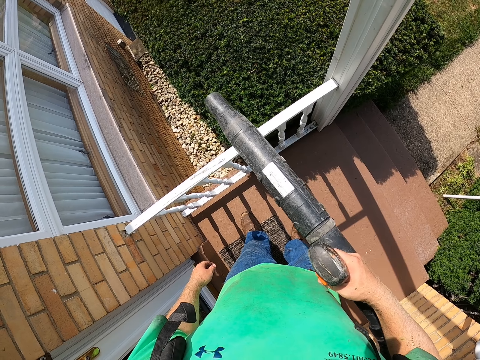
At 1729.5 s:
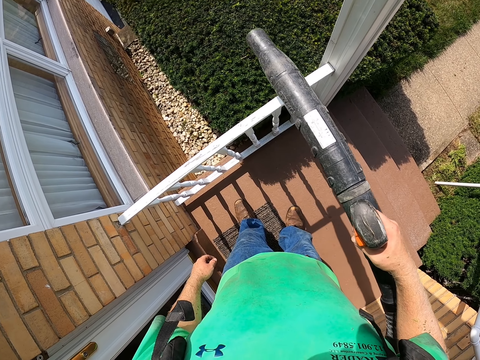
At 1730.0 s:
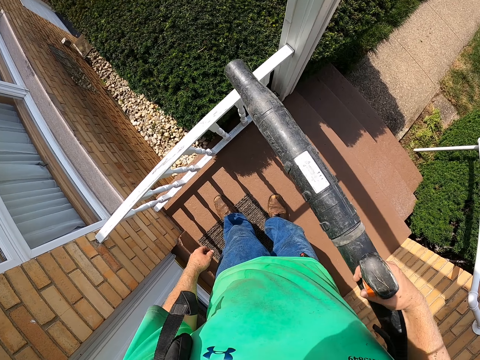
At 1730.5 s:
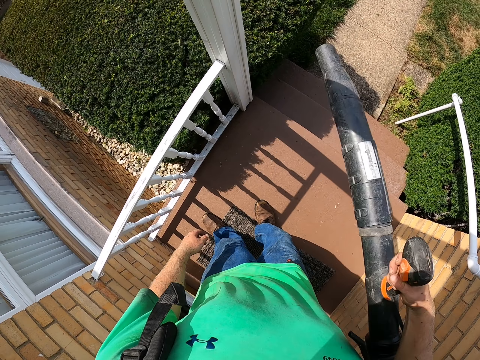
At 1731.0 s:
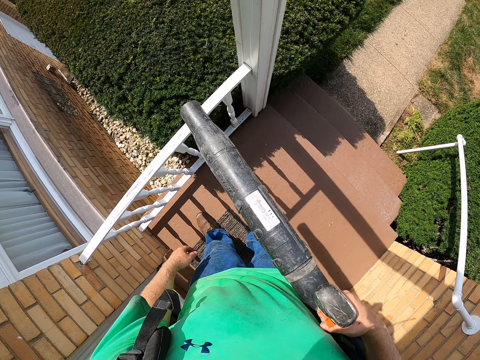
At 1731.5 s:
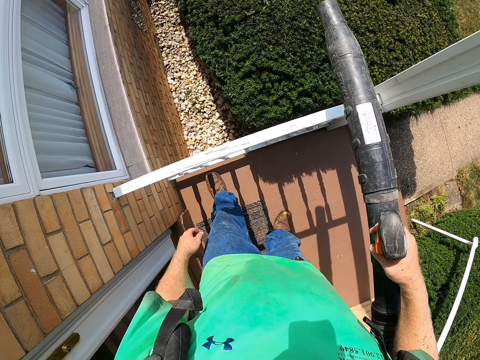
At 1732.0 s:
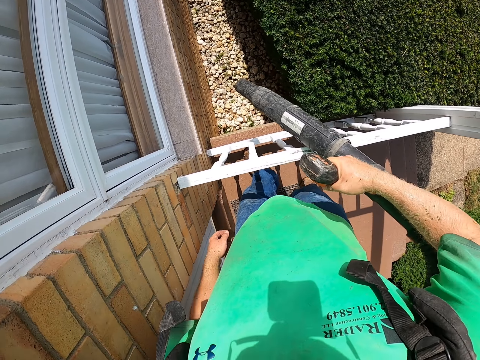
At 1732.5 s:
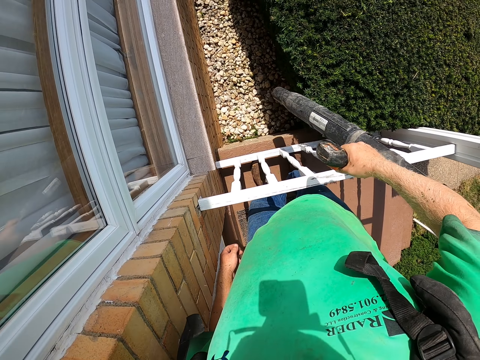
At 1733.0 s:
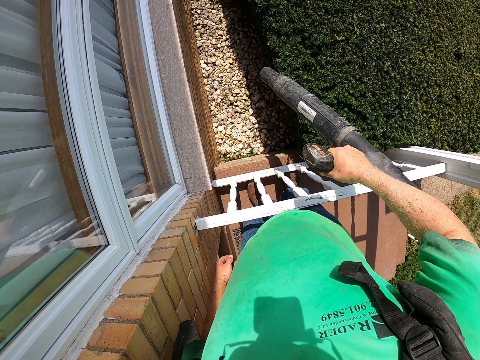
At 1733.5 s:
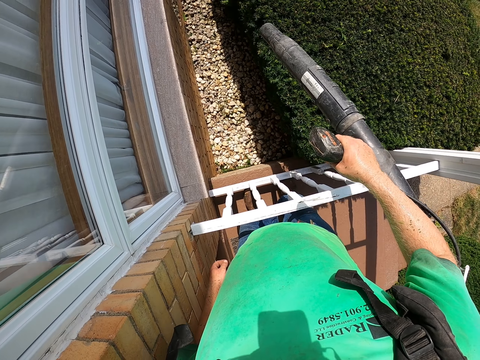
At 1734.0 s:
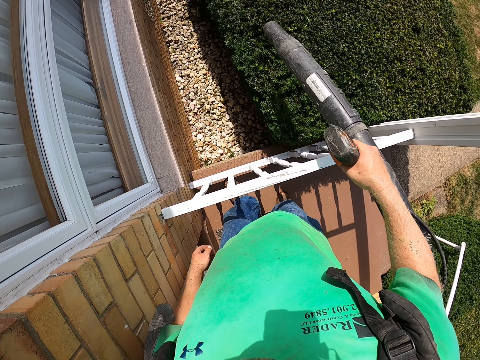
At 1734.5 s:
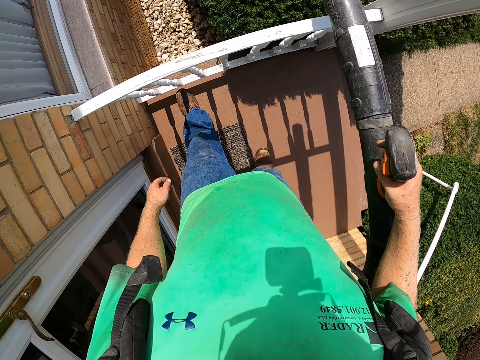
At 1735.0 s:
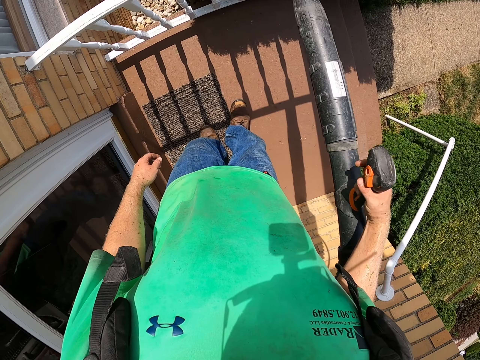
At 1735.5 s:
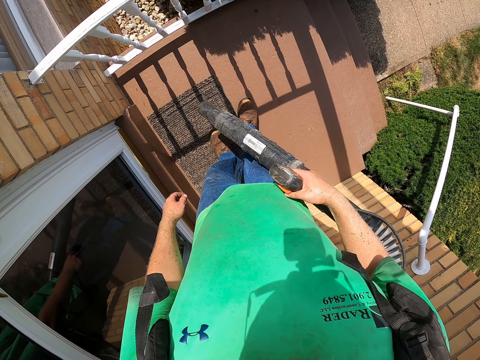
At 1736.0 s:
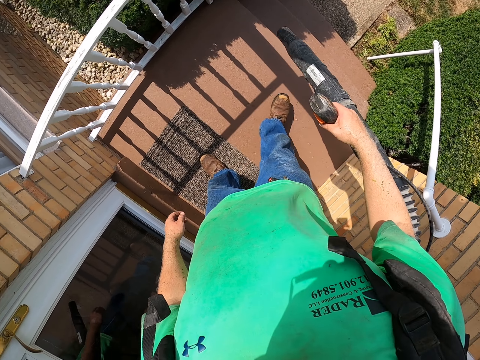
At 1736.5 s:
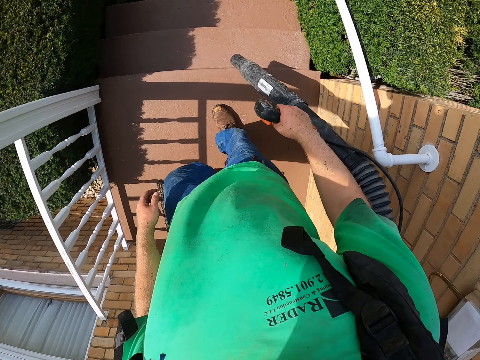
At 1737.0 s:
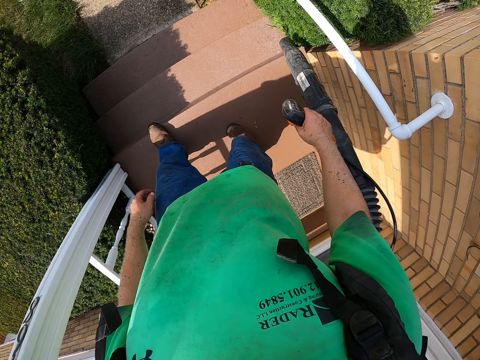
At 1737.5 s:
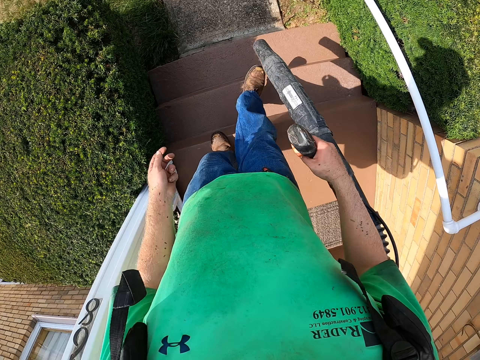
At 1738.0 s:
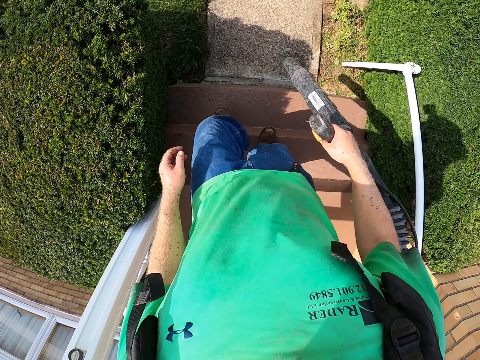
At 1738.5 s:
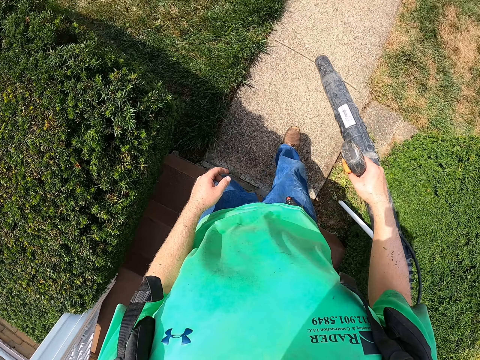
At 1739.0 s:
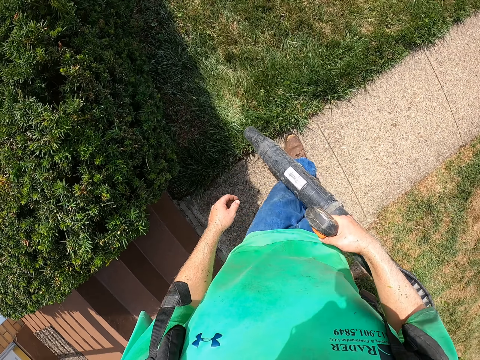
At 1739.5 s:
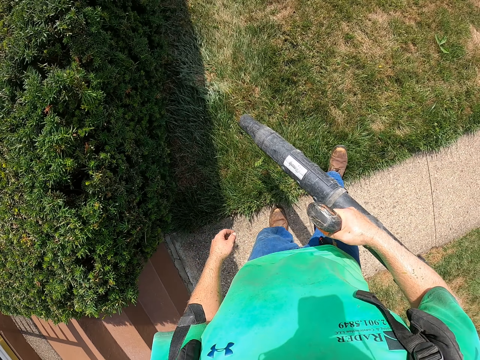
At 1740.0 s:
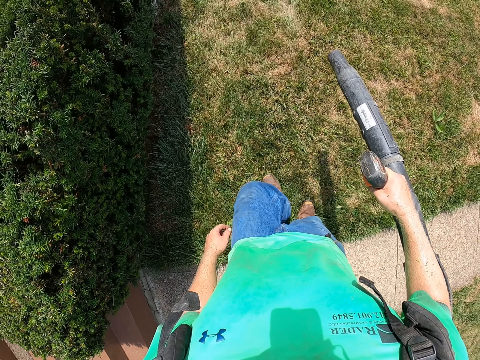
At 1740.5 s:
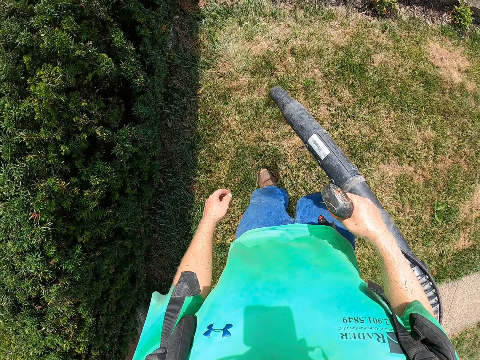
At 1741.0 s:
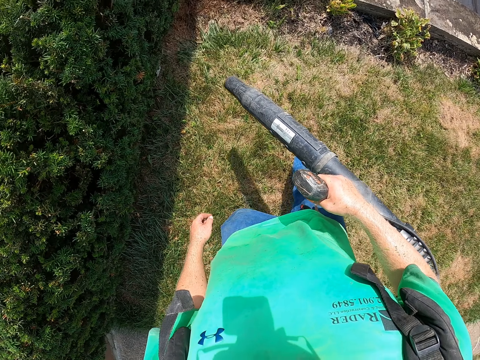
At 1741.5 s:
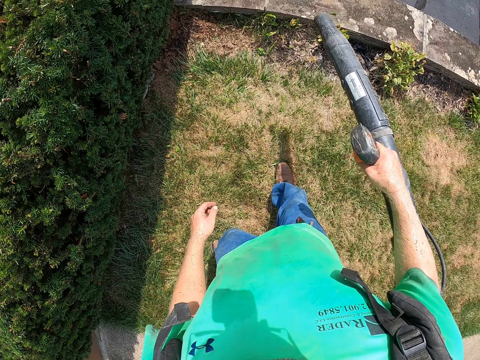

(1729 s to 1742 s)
The camera wearer blows. They lift the blower. They blow. They lift the blower. They move. They blow.

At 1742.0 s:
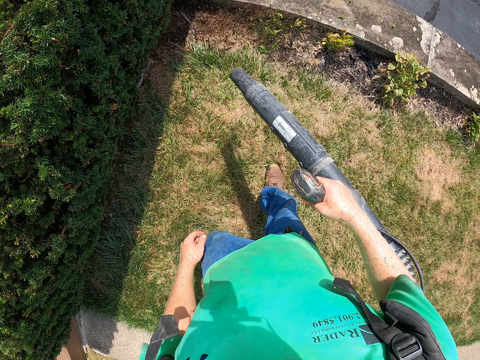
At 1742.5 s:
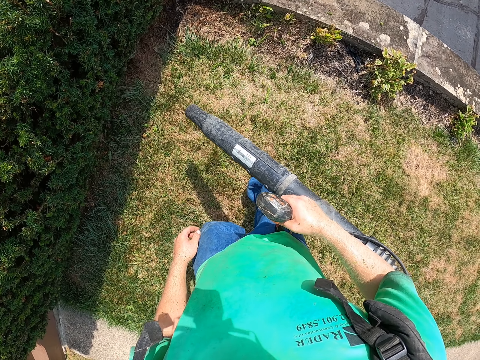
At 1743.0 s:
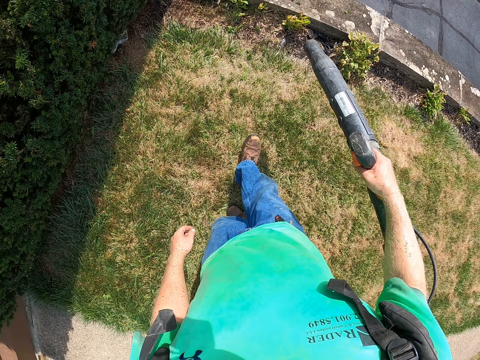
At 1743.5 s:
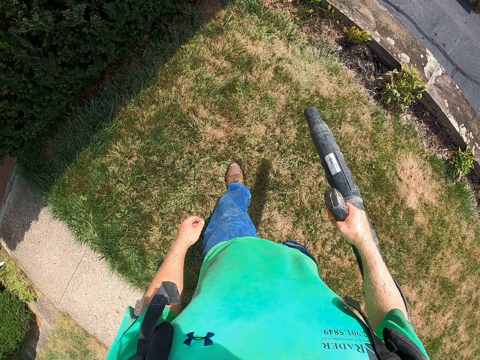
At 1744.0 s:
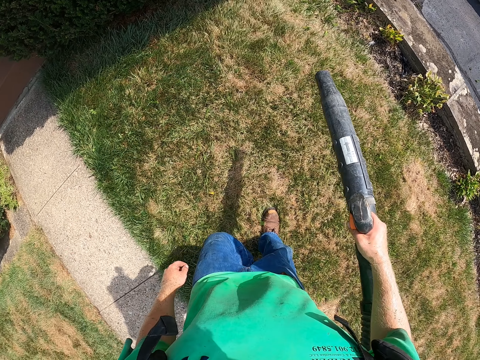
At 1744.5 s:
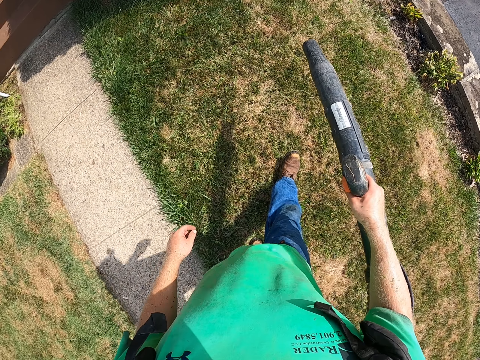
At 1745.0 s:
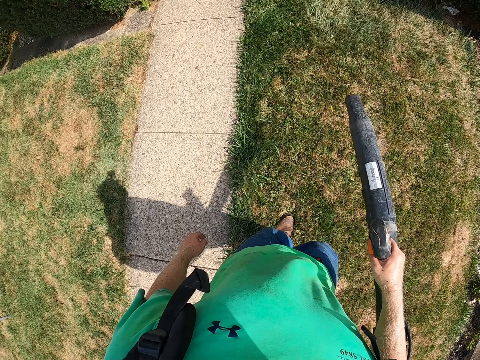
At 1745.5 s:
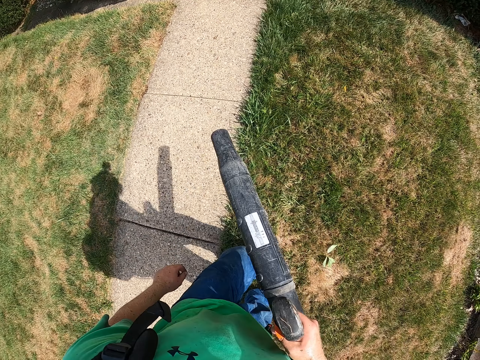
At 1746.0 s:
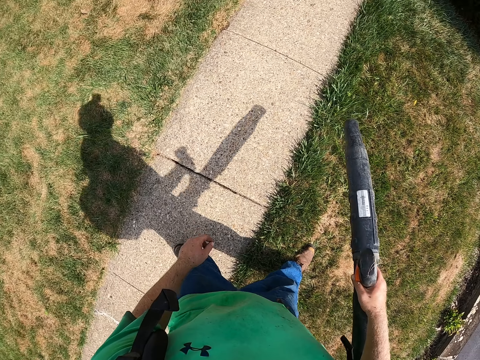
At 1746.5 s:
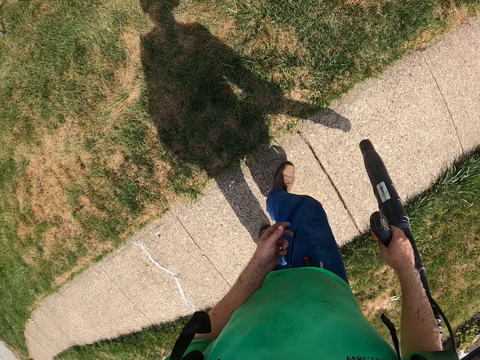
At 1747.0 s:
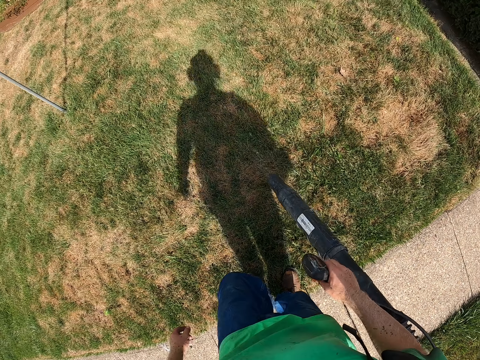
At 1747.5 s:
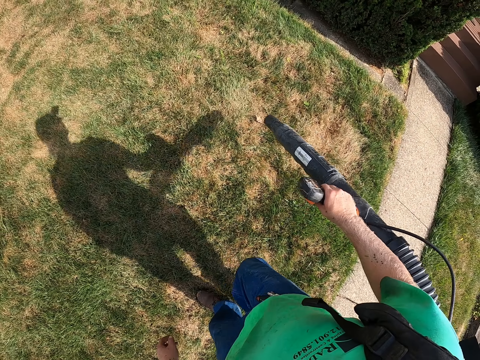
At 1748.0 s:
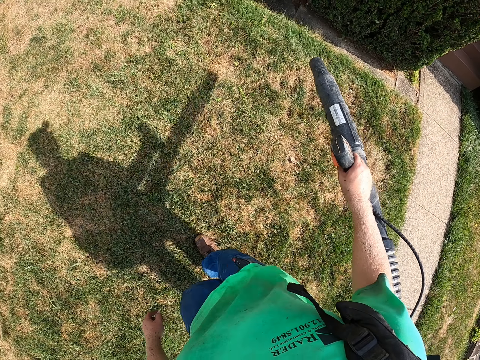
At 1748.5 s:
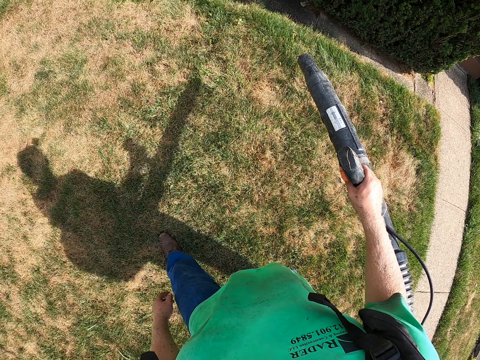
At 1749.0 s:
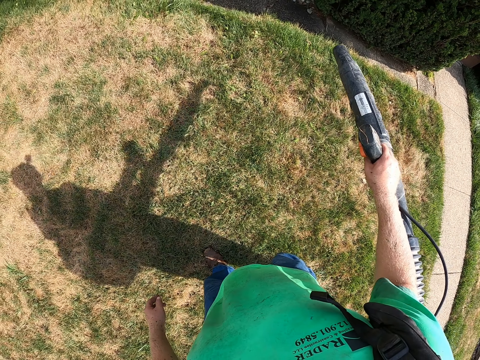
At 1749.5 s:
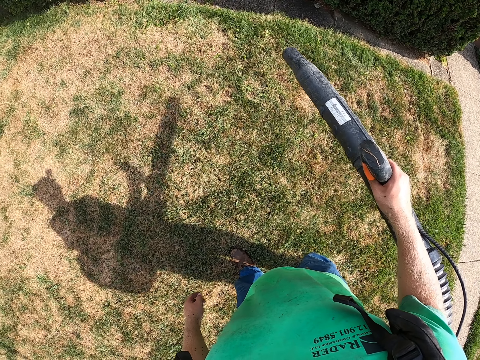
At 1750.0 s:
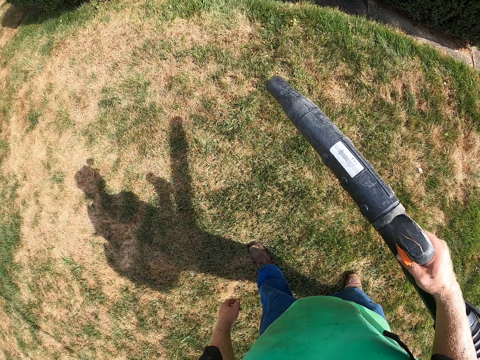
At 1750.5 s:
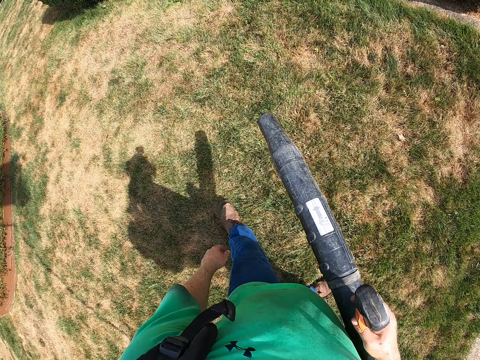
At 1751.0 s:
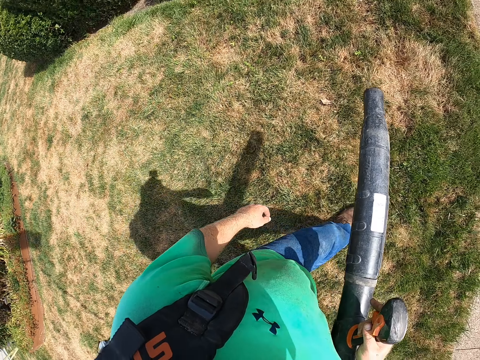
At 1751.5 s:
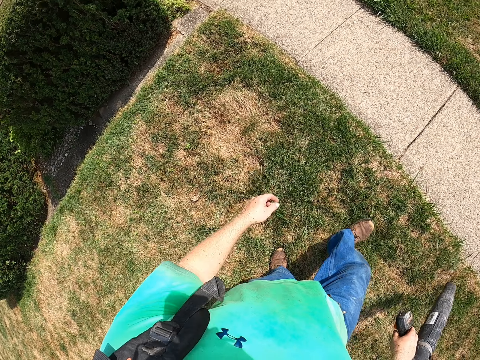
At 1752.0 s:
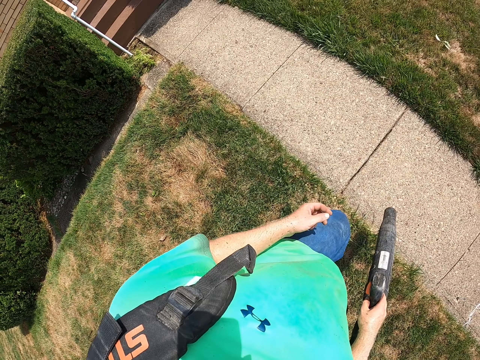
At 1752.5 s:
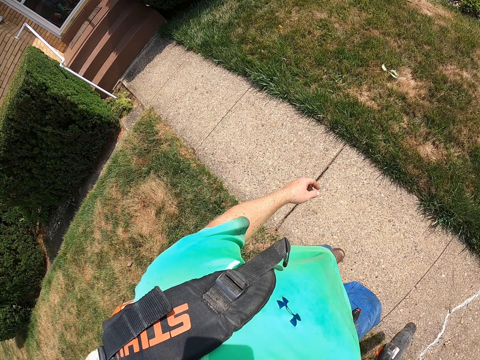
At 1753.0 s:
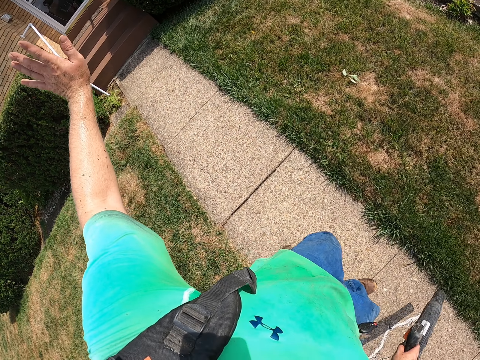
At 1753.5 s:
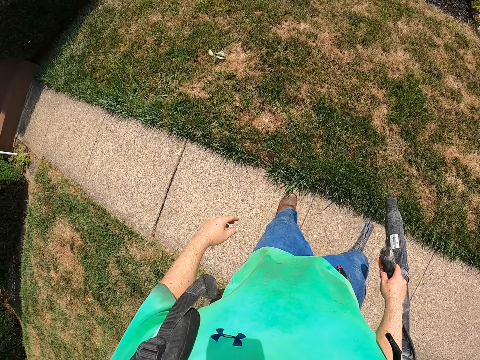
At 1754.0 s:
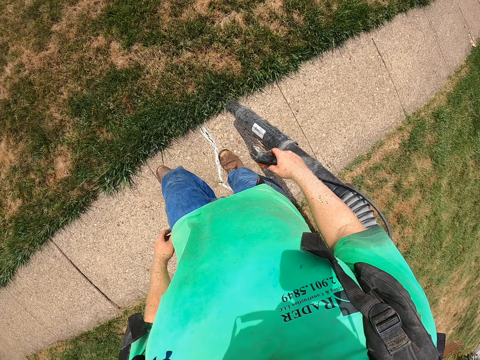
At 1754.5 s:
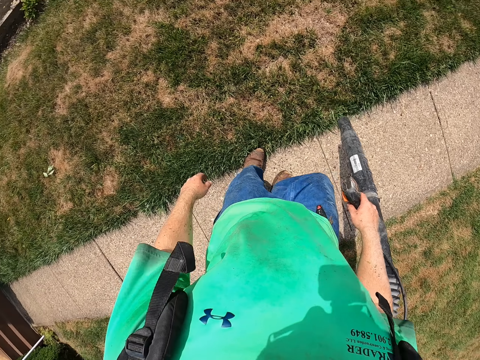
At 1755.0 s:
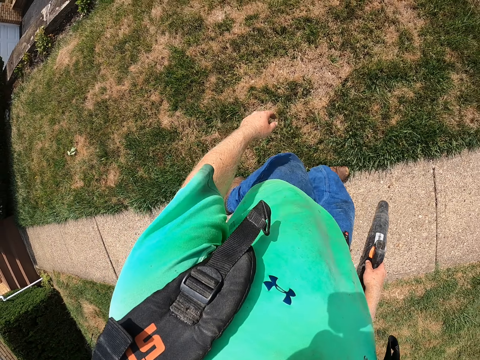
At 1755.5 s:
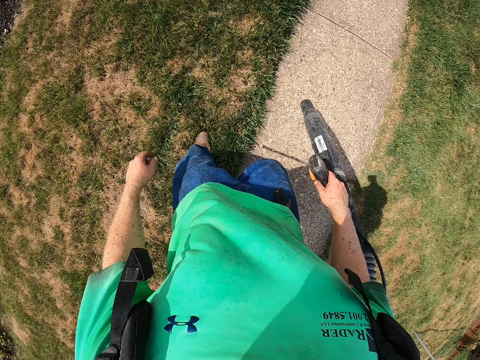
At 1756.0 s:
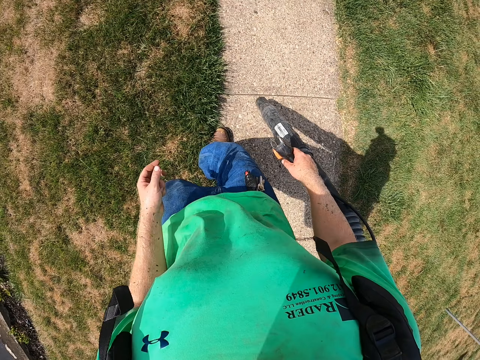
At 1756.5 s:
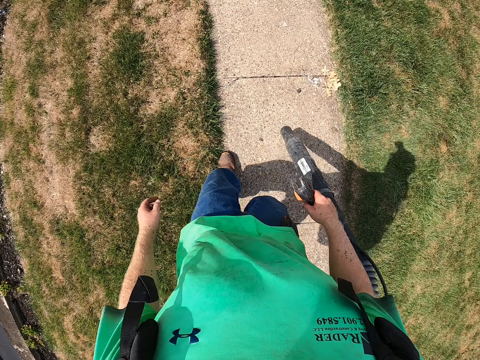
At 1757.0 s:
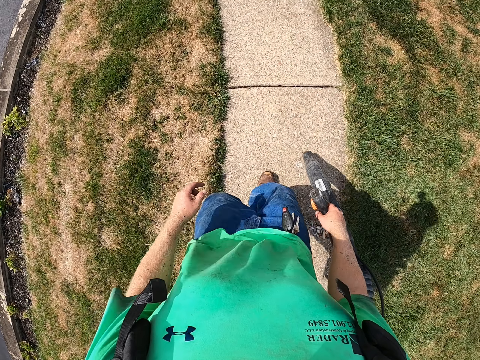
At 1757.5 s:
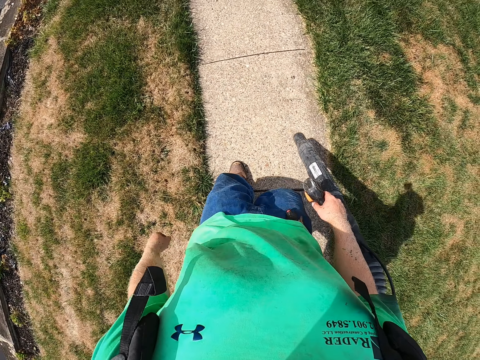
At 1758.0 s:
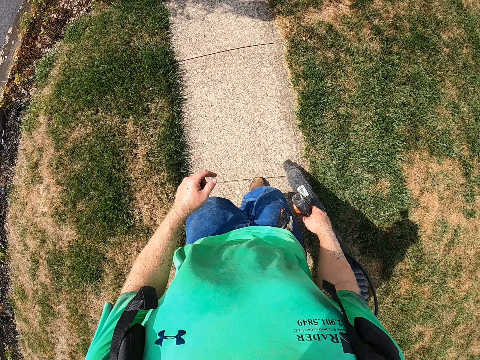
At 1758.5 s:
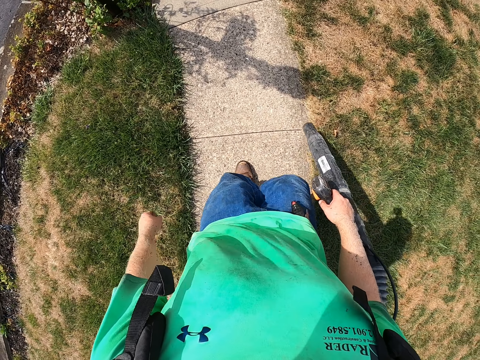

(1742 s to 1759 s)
The camera wearer lifts the blower. He blows and moves. He blows. He blows again. He lifts the blower. He blows. He waves at a man with his left hand. He turns and walks.
